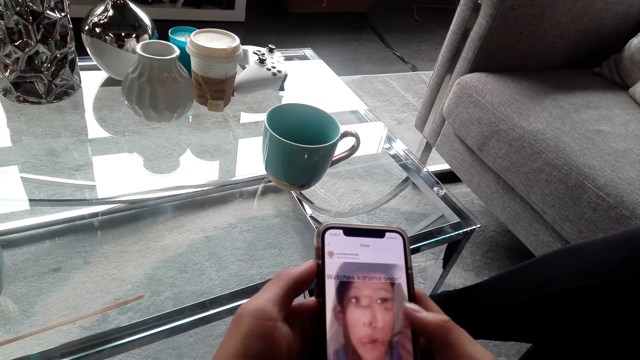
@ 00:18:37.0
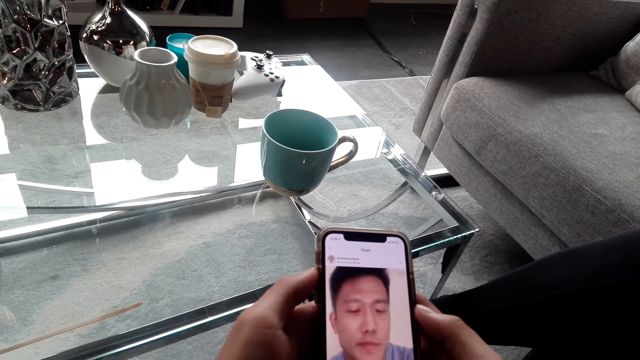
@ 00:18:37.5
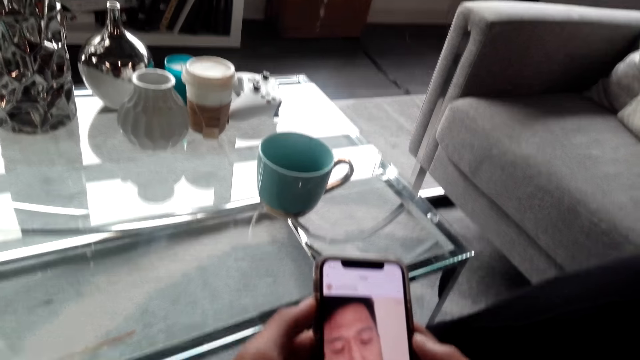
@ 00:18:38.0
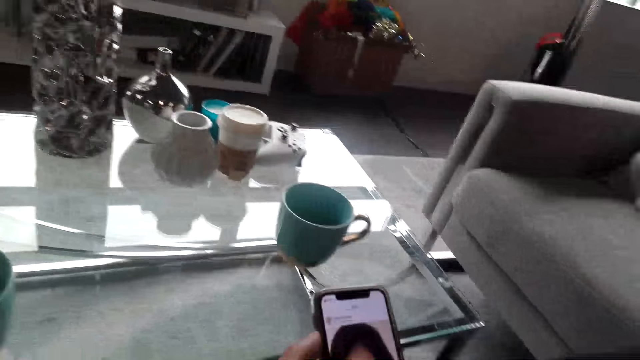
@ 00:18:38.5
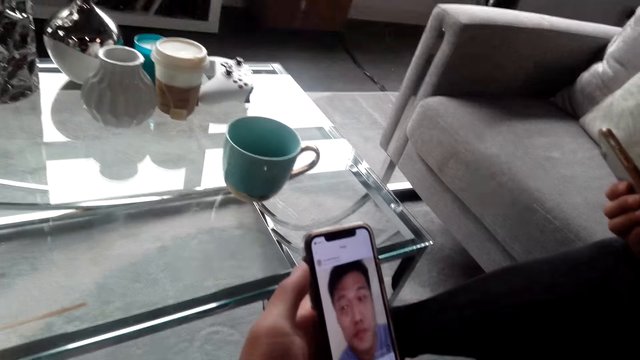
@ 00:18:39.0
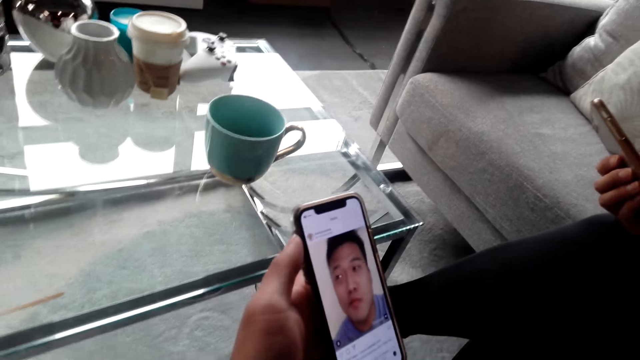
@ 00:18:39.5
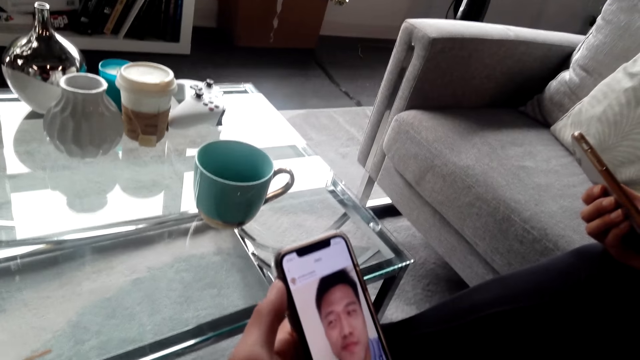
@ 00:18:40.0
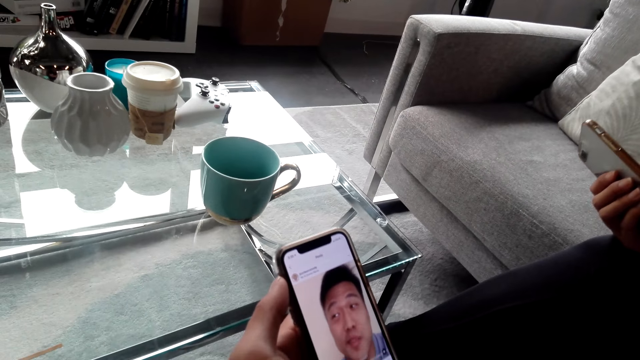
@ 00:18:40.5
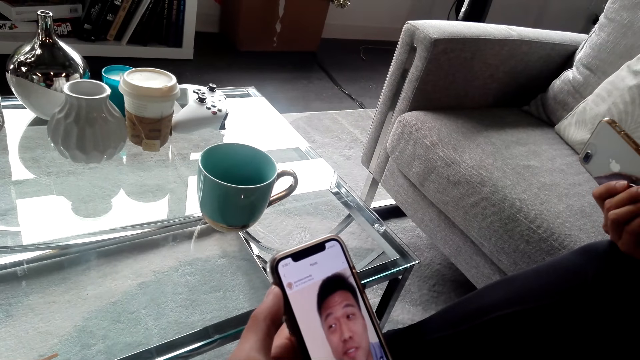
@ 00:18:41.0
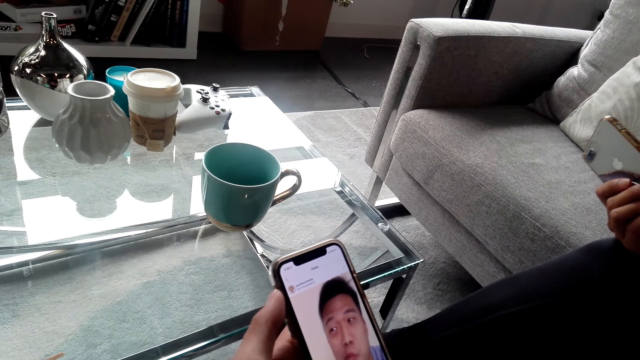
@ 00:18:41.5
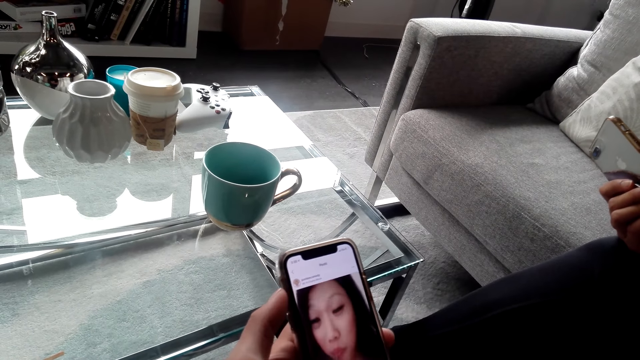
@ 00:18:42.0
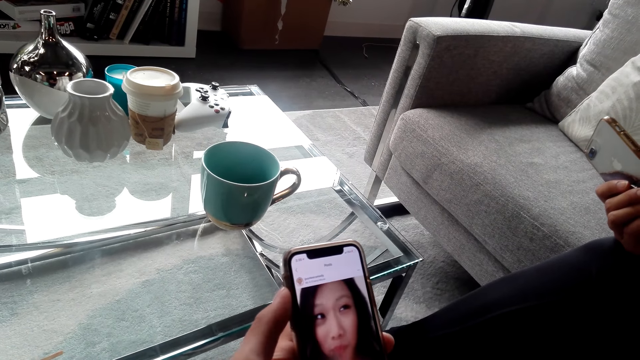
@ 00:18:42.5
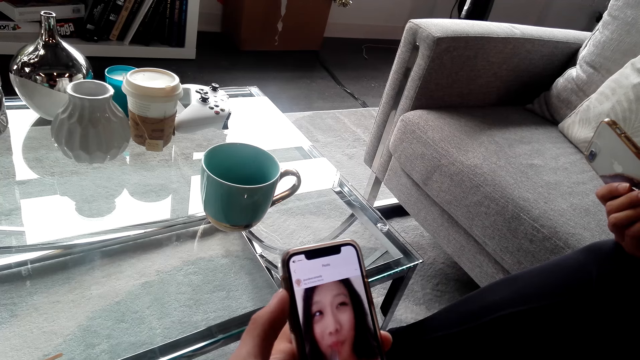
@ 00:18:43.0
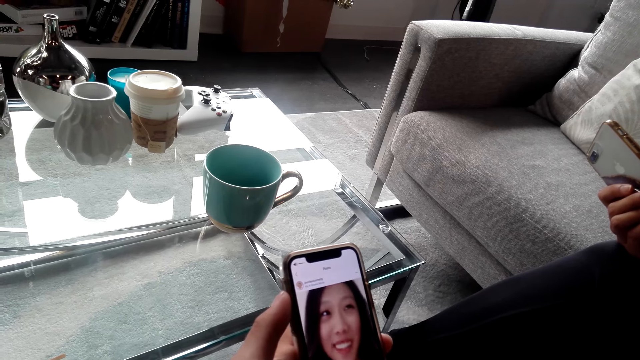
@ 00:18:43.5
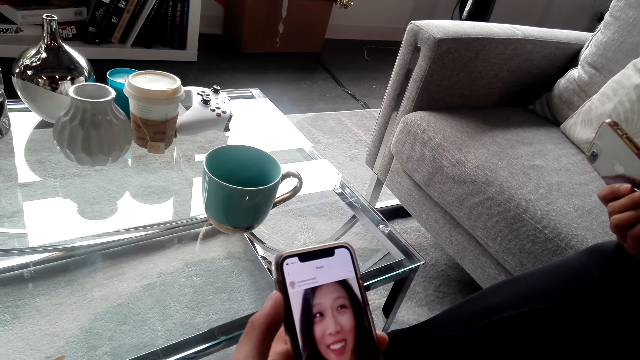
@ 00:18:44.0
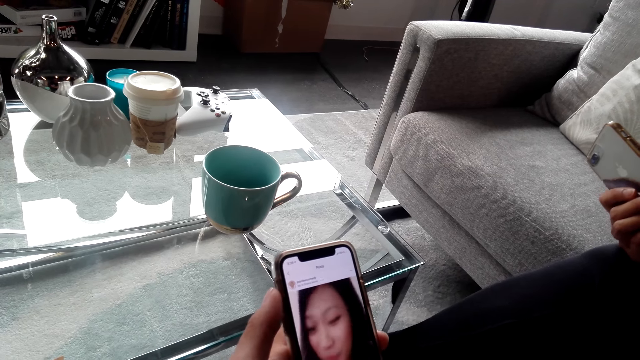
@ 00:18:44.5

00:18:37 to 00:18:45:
The camera wearer shows the phone to a person.

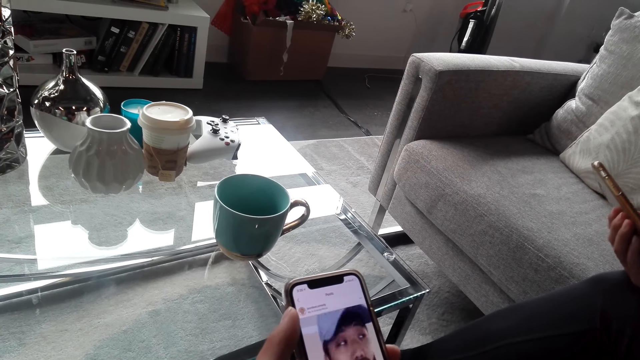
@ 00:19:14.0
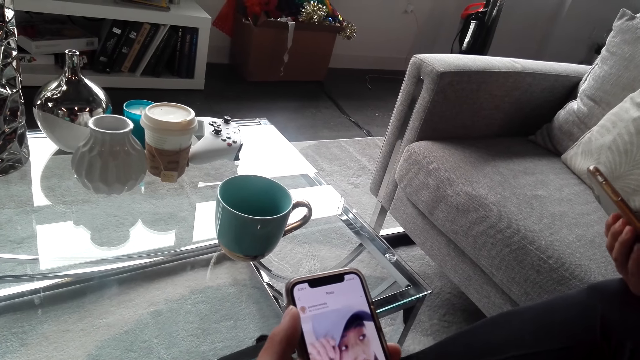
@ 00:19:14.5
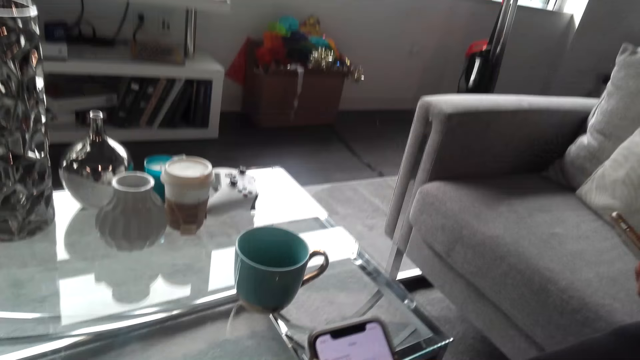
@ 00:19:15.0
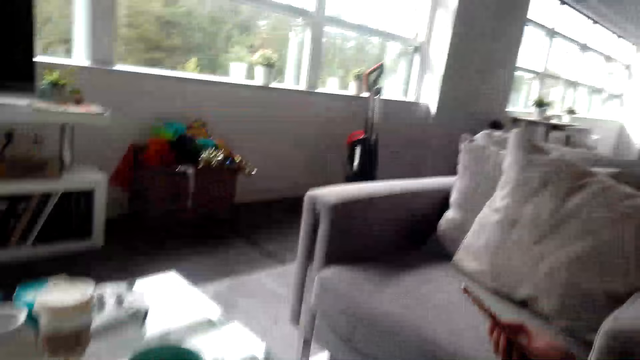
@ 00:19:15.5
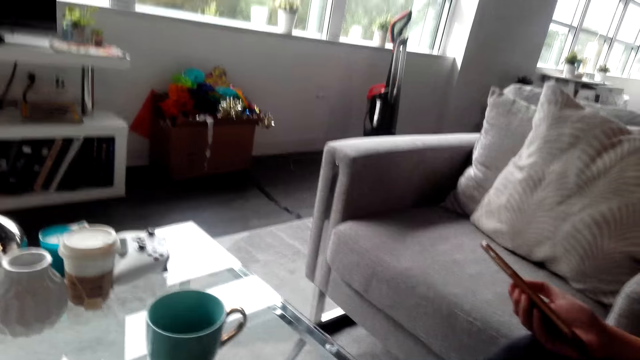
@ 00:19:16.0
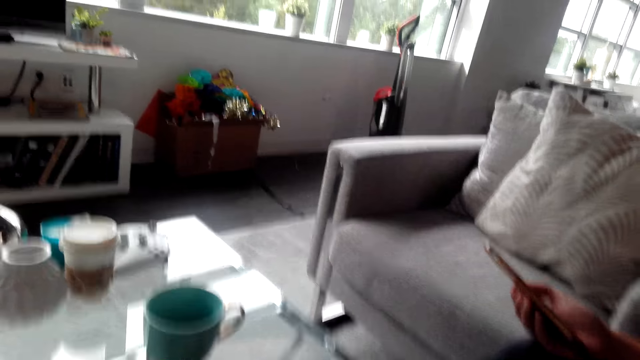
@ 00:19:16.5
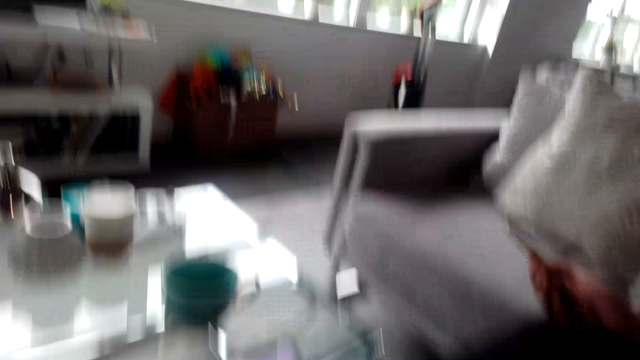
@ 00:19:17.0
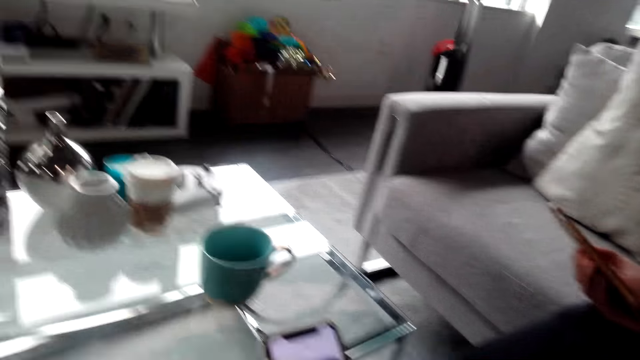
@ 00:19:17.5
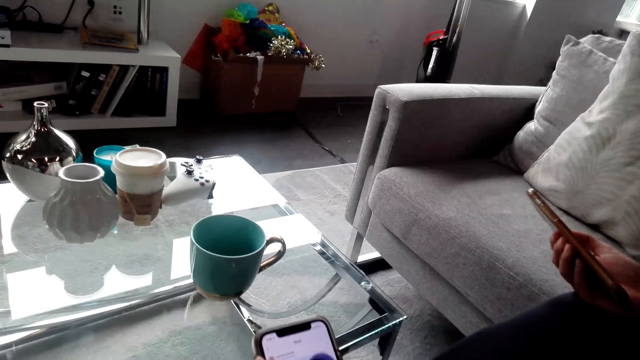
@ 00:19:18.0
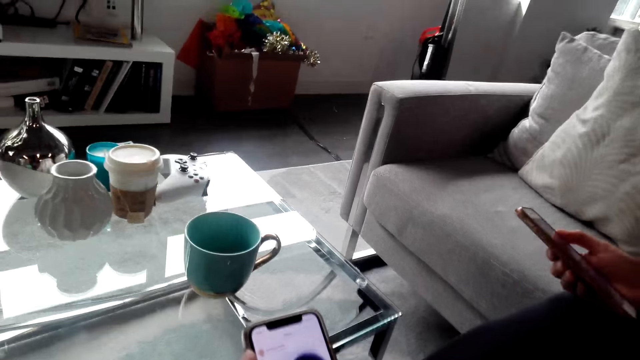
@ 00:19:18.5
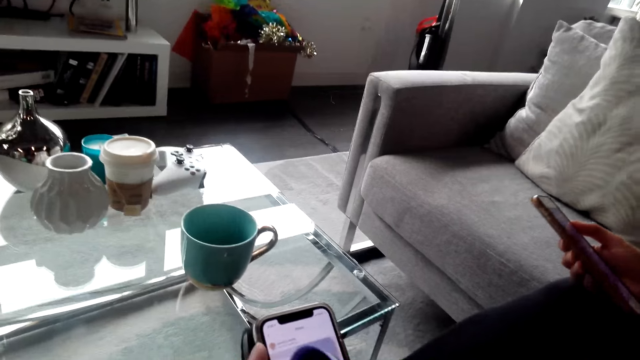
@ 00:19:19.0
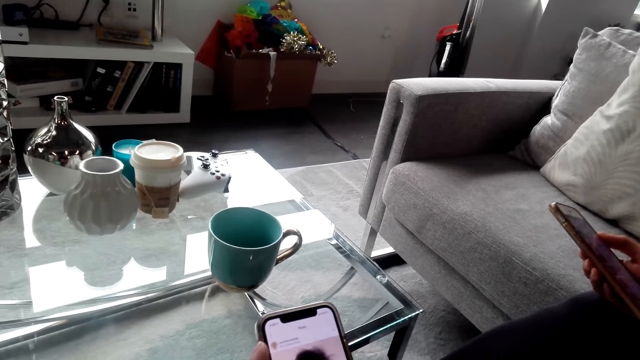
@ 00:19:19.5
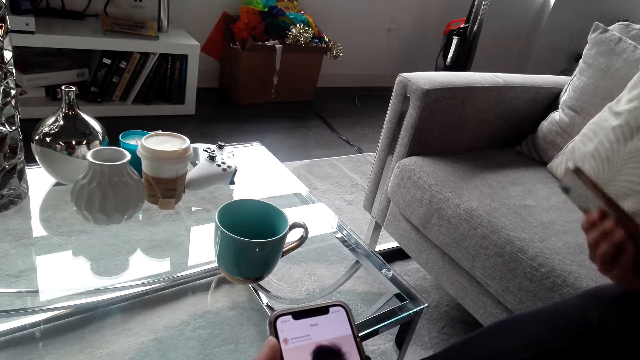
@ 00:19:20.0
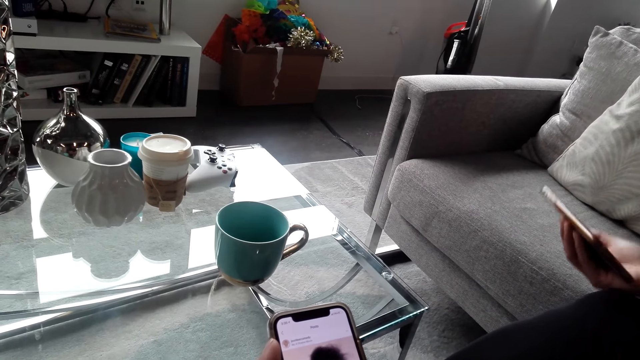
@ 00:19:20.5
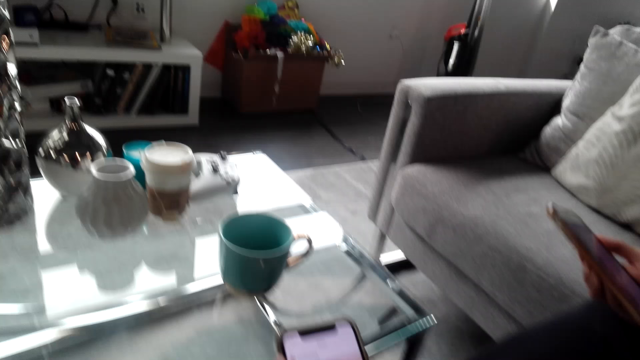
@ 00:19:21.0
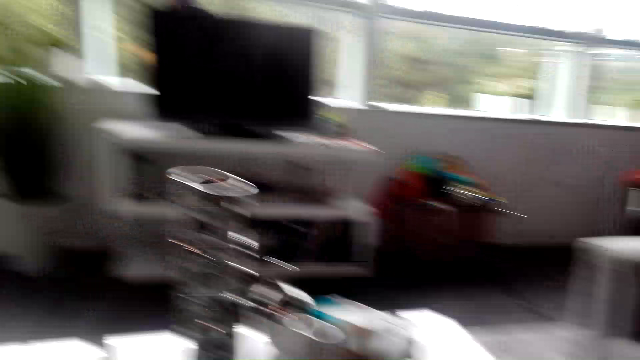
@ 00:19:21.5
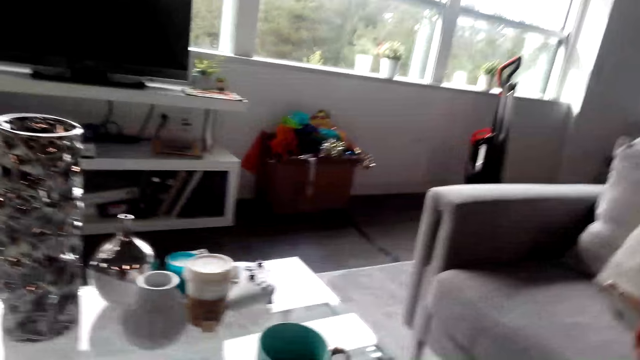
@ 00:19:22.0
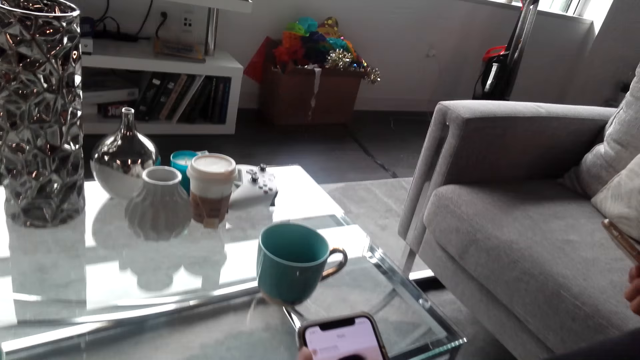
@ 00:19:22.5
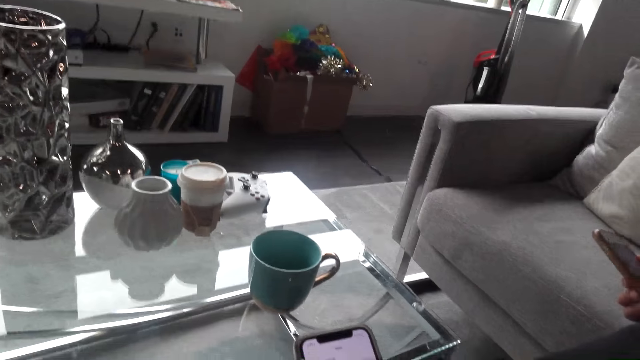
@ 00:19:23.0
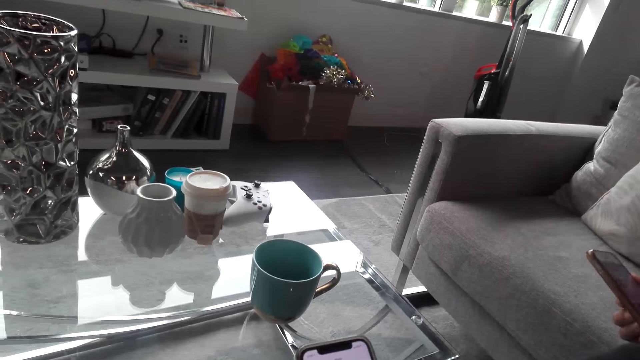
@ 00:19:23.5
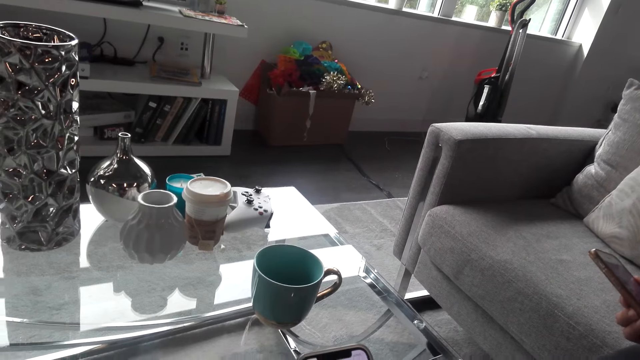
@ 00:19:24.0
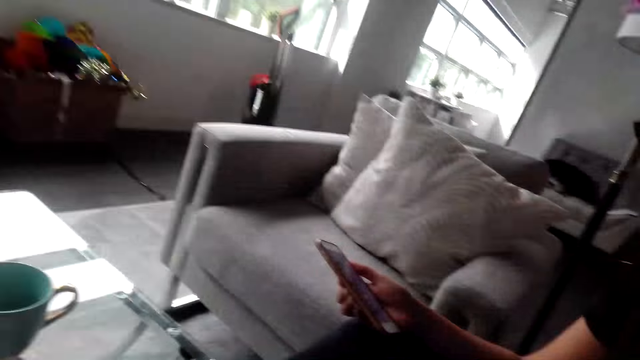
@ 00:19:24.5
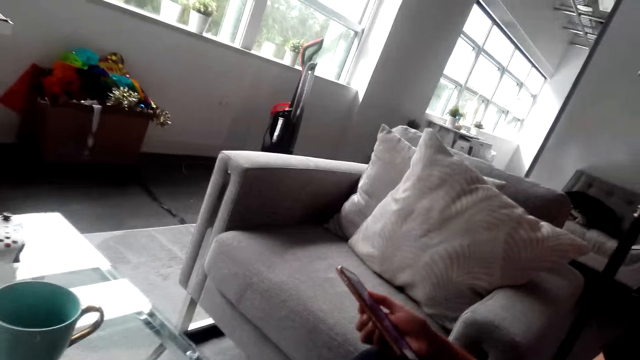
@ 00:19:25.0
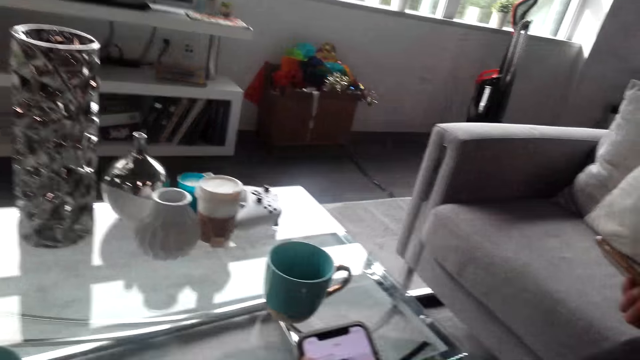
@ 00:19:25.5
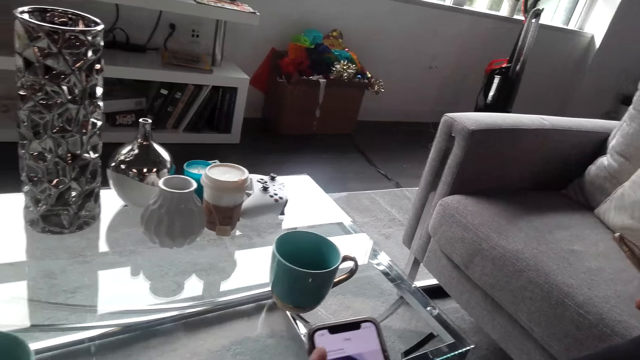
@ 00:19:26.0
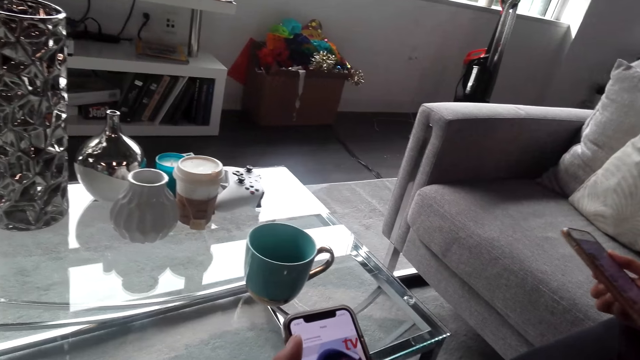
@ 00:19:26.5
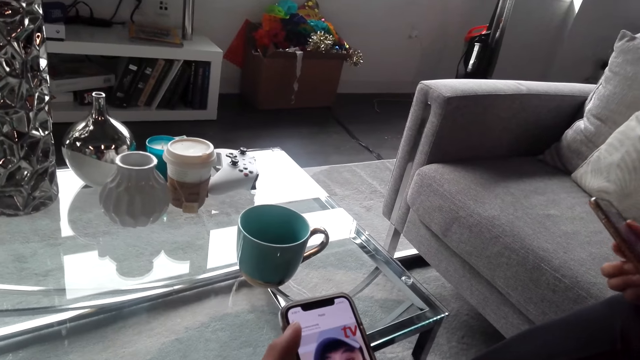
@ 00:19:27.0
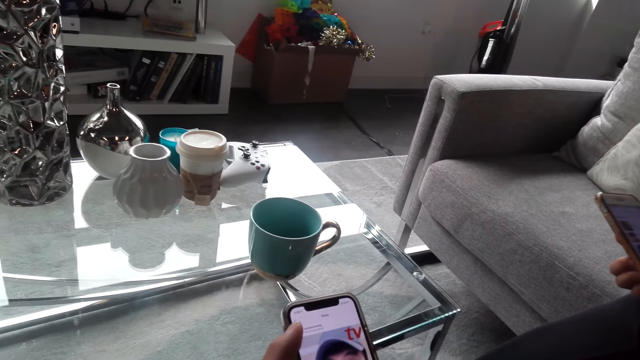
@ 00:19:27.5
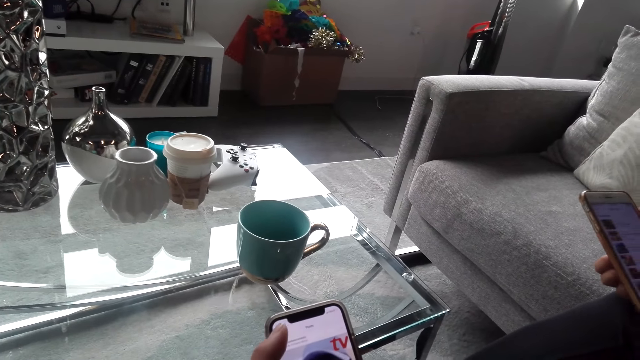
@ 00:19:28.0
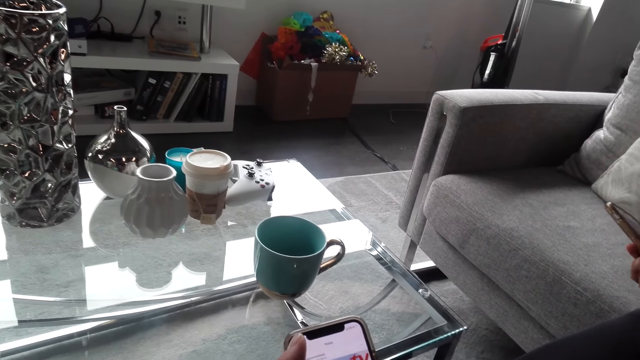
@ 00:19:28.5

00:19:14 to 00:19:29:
The camera wearer interacts with a lady. They use the phone. They interact with the lady. They use the phone.
